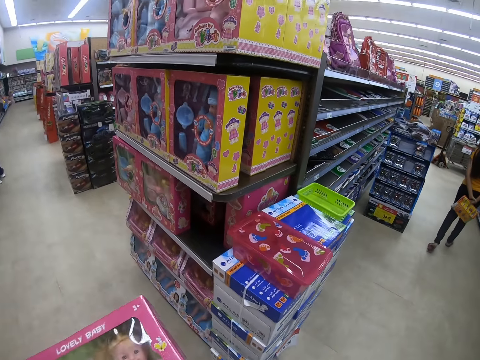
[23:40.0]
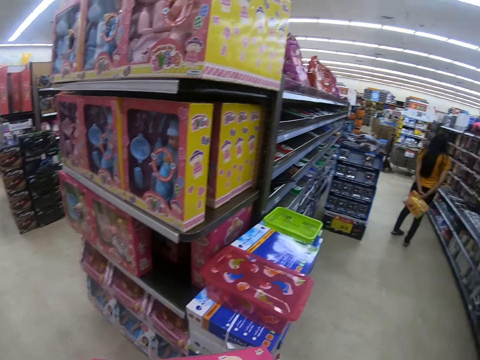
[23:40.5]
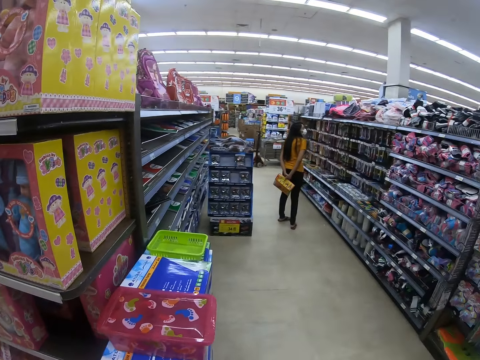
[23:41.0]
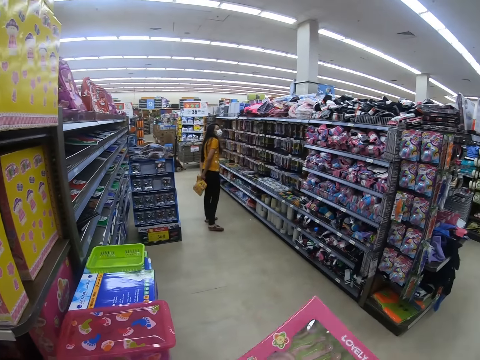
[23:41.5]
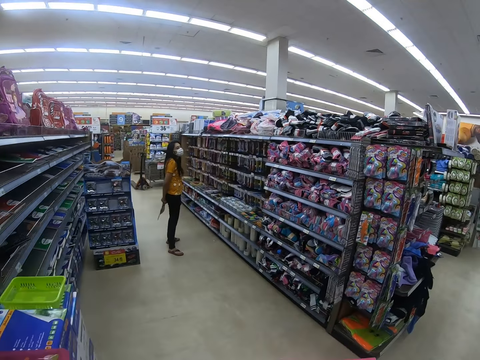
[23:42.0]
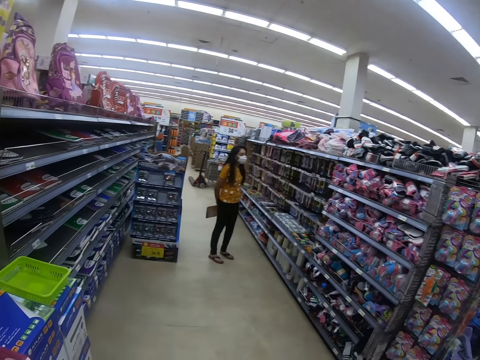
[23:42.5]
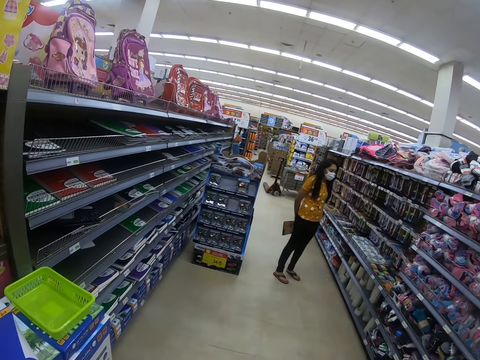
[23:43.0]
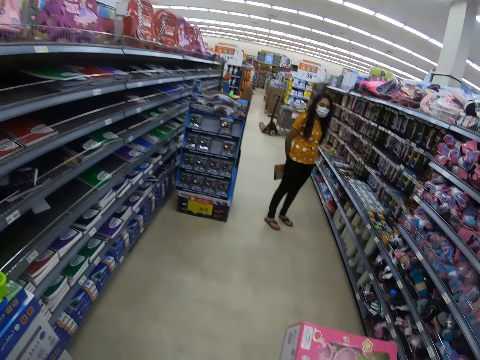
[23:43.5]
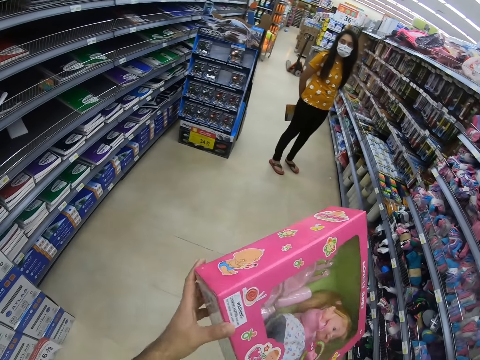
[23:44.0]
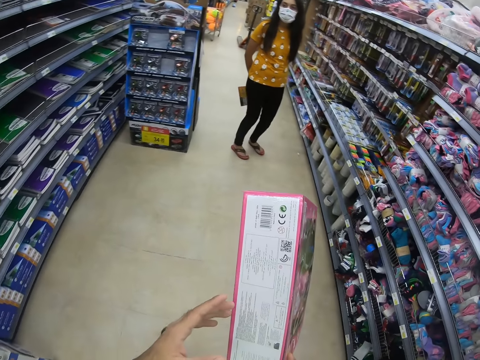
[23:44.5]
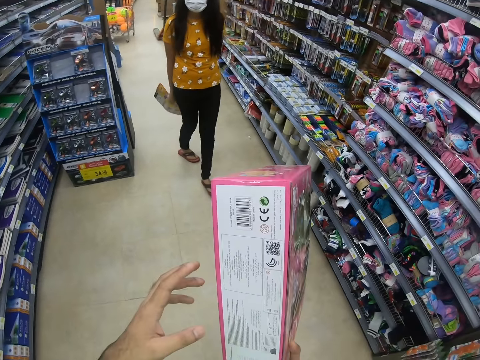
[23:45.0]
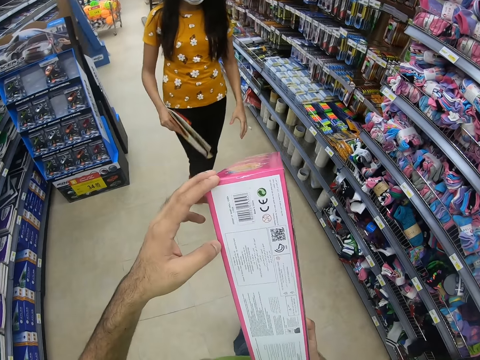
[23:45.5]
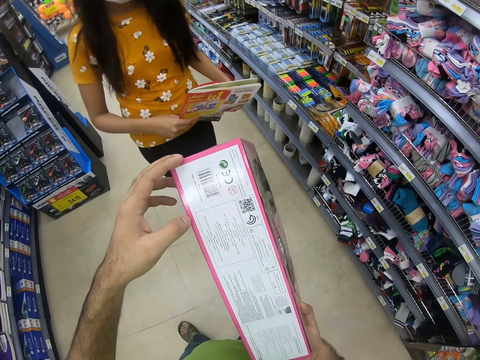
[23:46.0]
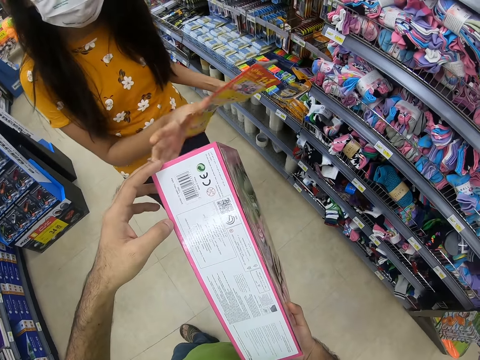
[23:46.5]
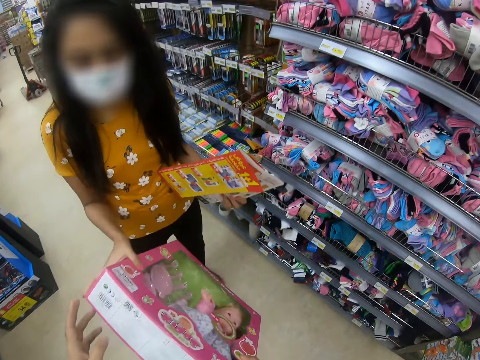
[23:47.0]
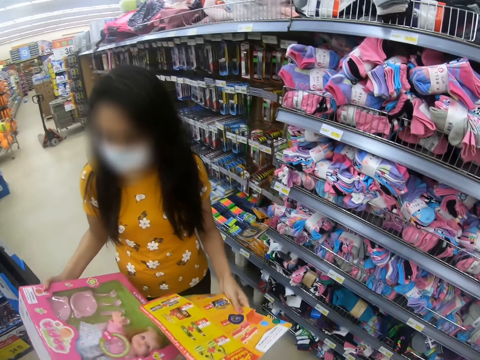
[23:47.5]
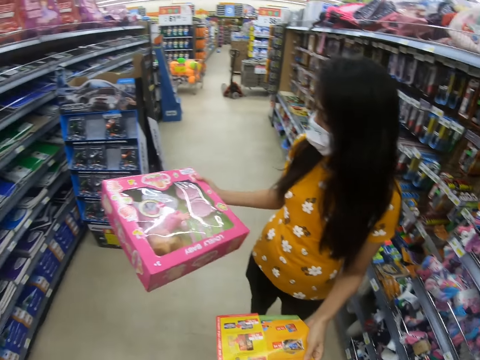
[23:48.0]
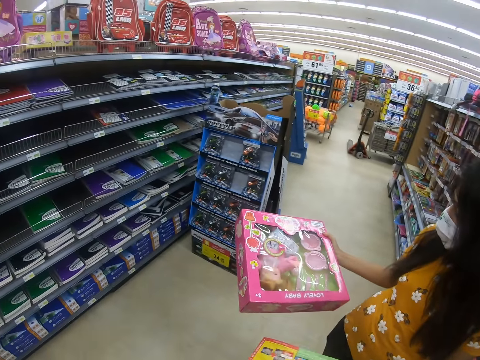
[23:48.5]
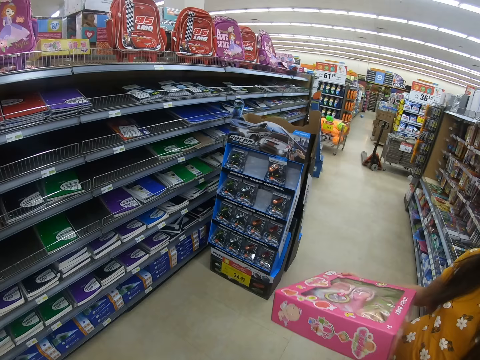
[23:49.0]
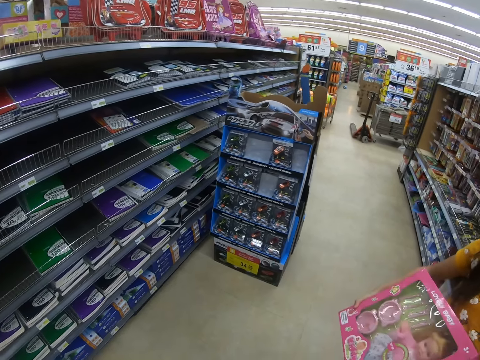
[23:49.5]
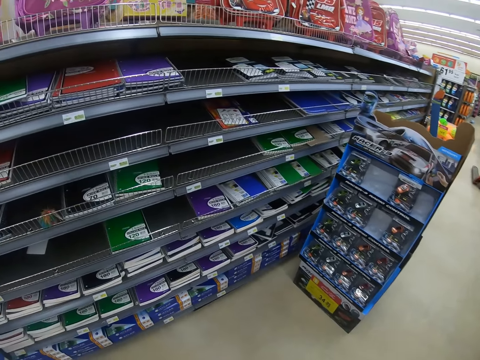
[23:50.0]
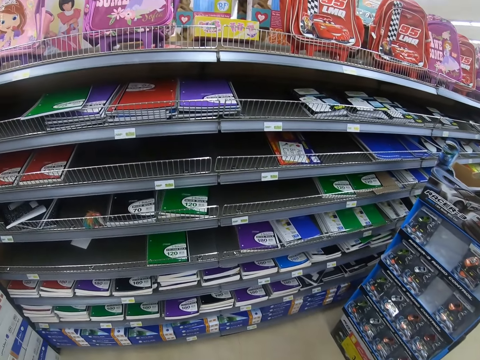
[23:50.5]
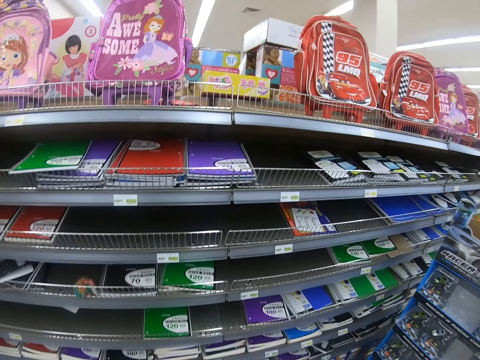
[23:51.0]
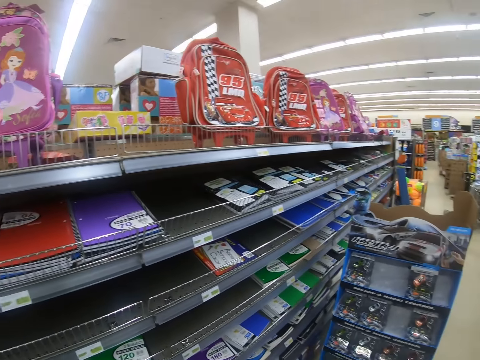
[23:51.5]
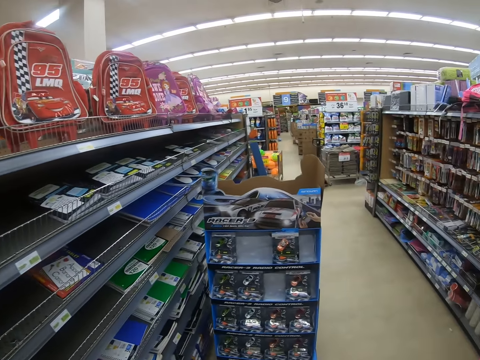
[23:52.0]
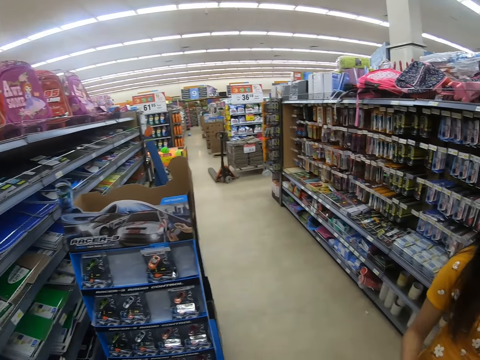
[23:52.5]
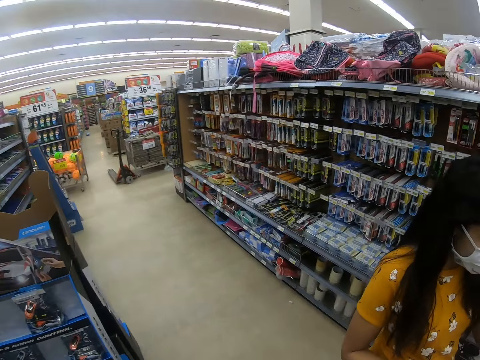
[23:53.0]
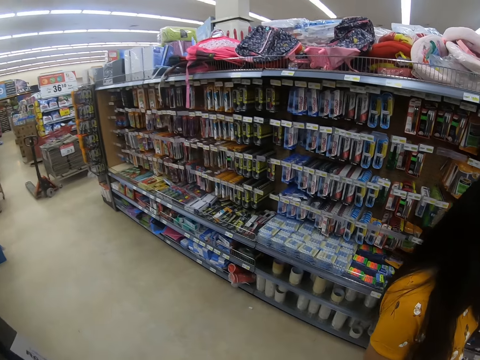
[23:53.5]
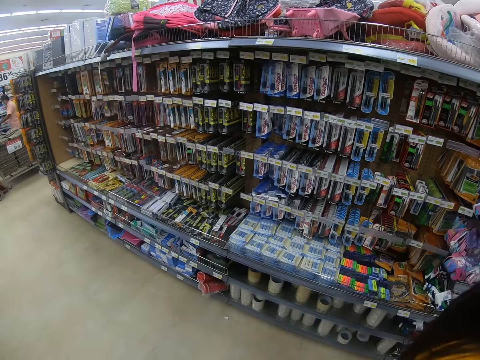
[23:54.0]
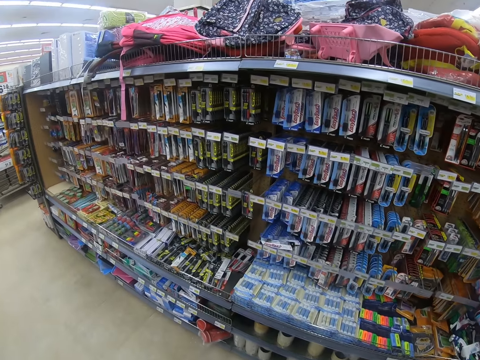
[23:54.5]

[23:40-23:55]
The camera wearer looks around. They read on a pack of a doll. A person picks the pack of the doll from the camera wearer. The person gives a magazine to the camera wearer. The camera wearer looks around the supermarket.

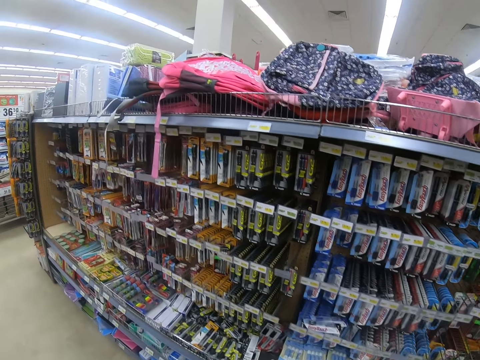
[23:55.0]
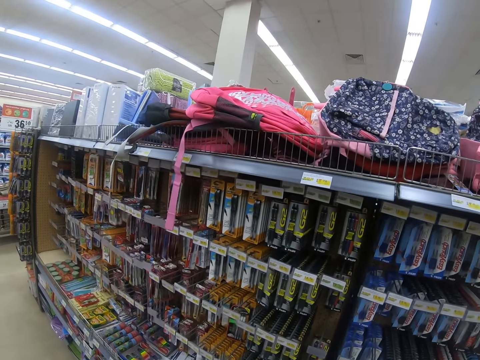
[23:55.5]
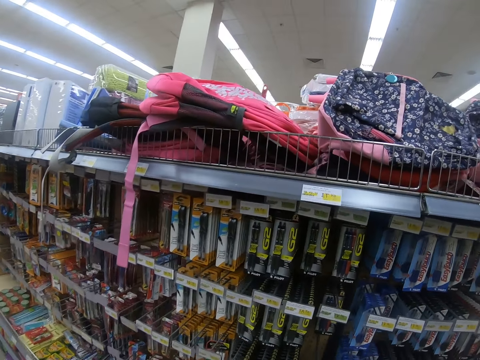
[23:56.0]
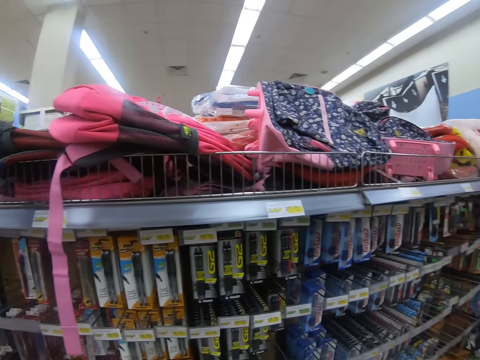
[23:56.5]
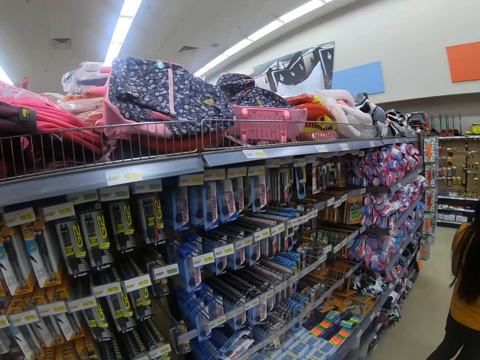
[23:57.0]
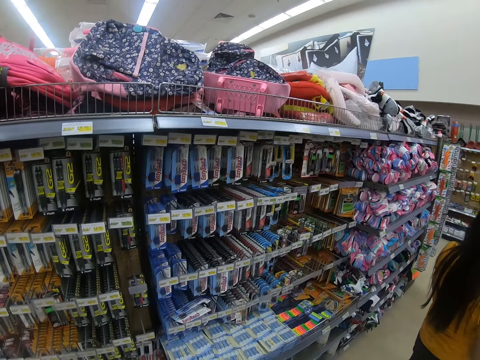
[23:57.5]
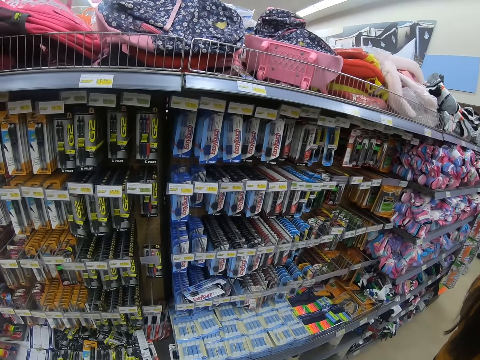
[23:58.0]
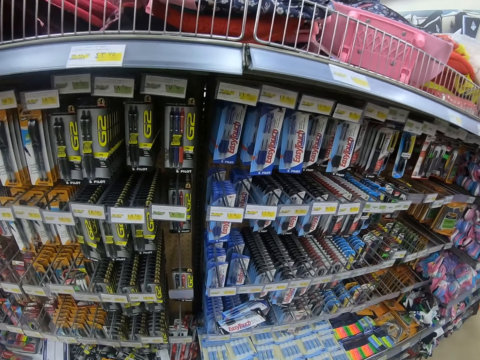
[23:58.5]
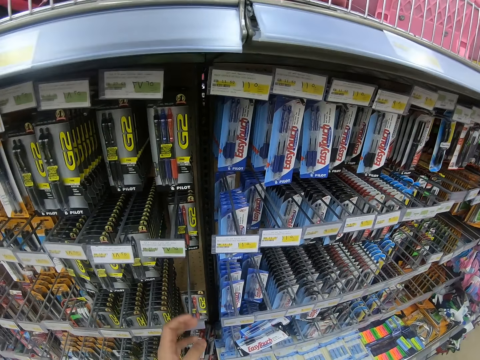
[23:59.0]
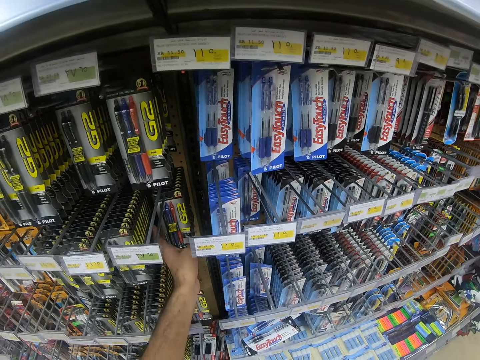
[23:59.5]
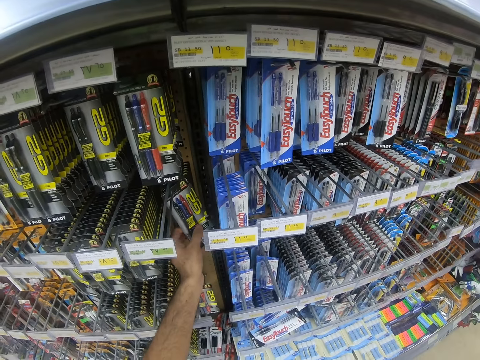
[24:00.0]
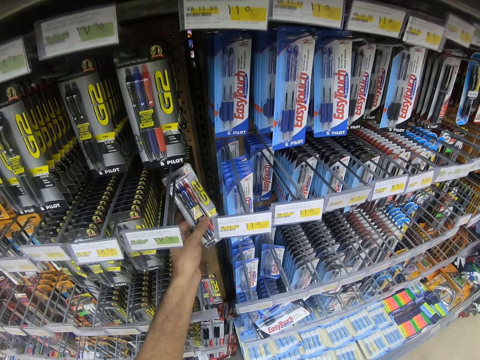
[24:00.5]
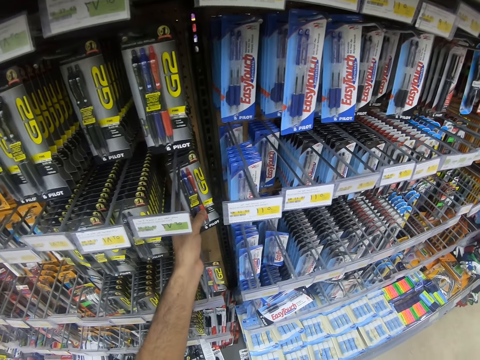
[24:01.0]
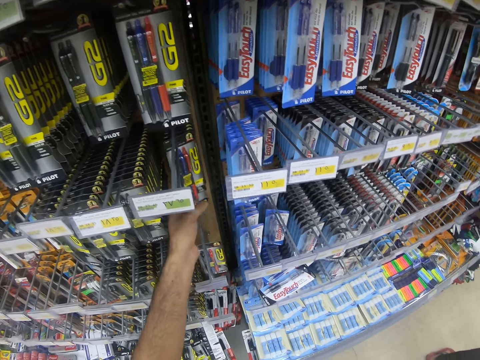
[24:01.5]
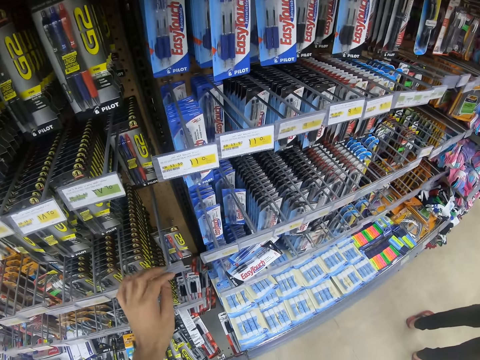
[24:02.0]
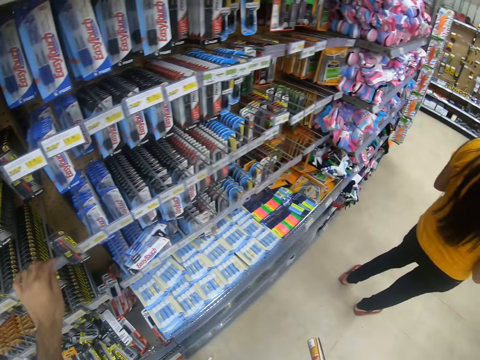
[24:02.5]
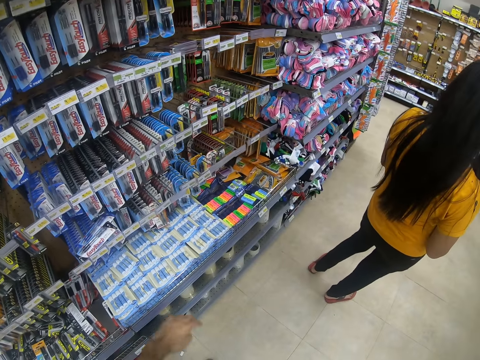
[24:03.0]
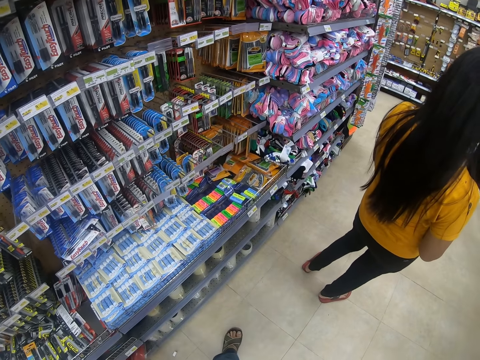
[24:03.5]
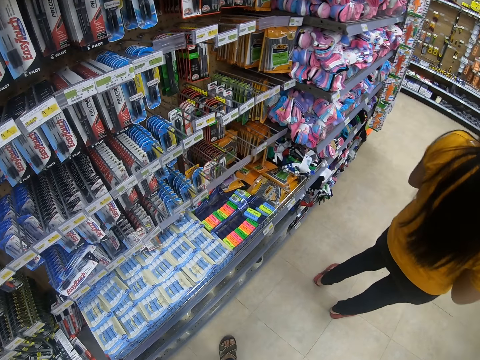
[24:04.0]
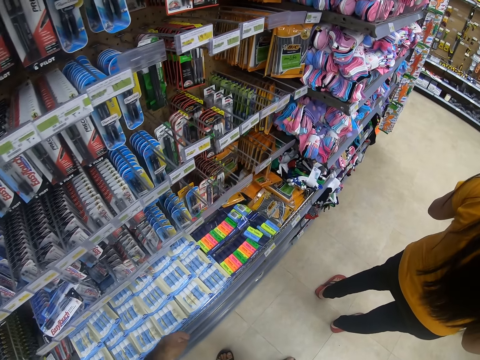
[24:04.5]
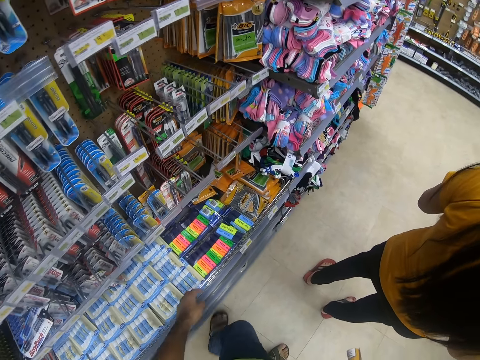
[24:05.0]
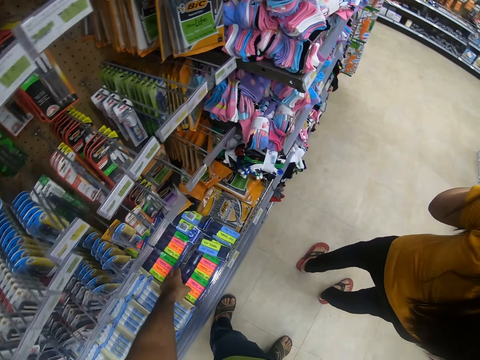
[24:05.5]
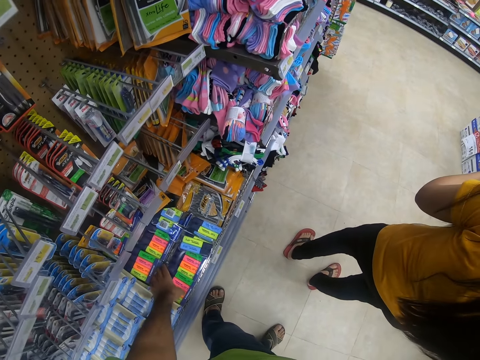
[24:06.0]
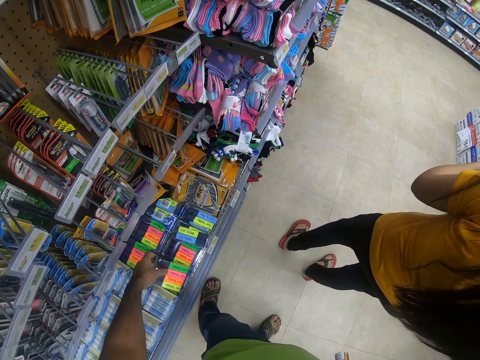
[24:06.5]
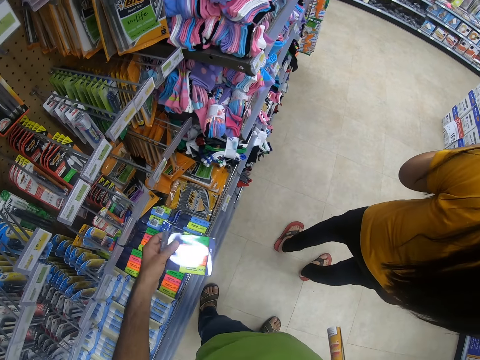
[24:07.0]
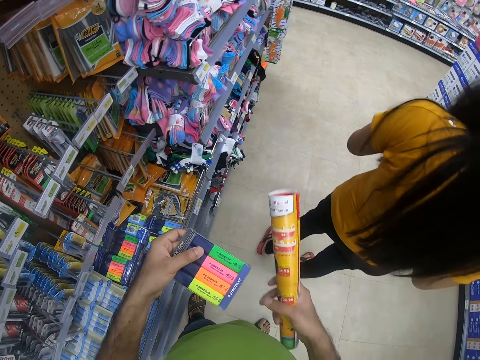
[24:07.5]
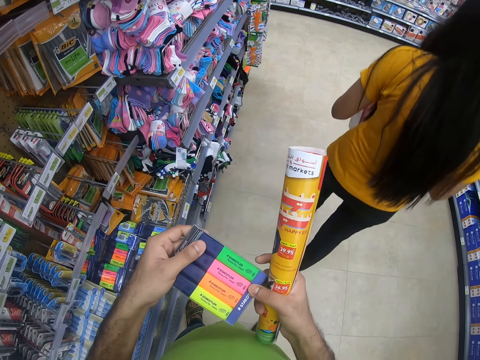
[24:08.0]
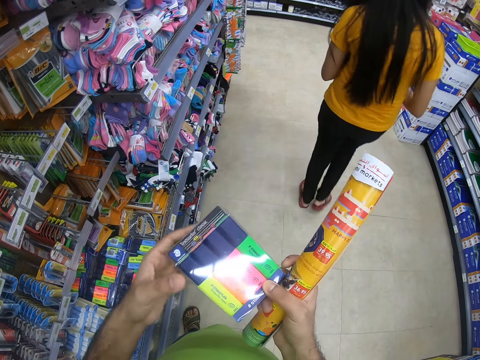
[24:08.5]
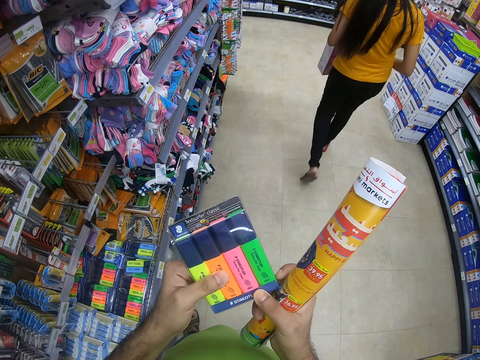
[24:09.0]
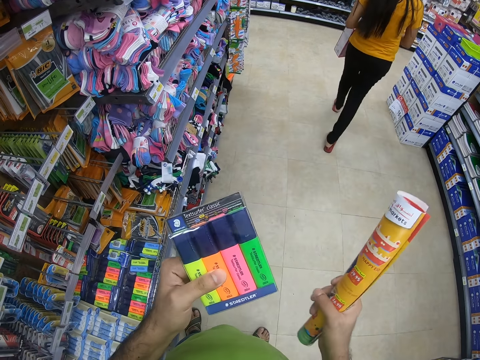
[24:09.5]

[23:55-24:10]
The camera wearer touches pens on a shelf. They look around. They pick up a pack of pencils on a shelf. They check on the pack of pencils.
